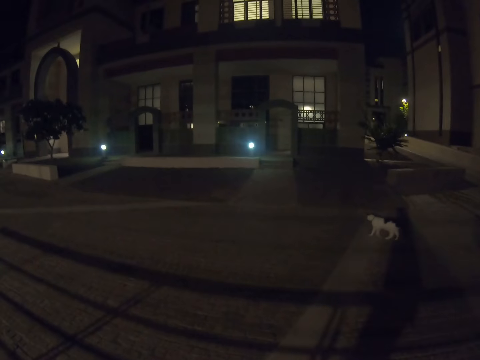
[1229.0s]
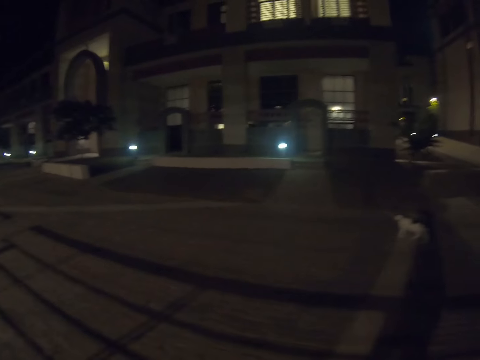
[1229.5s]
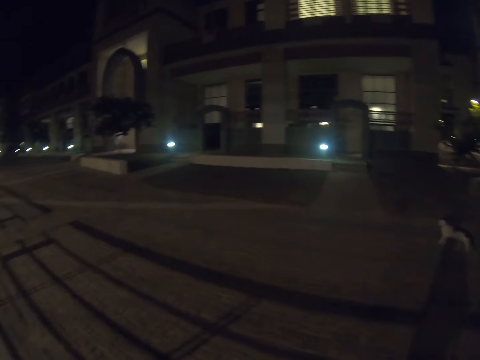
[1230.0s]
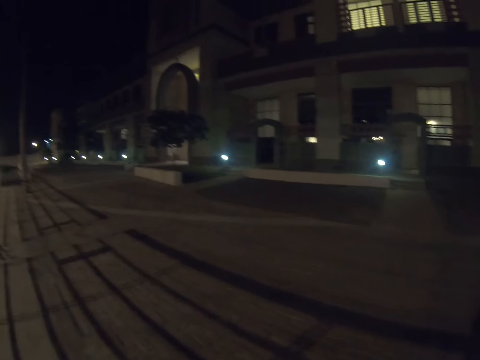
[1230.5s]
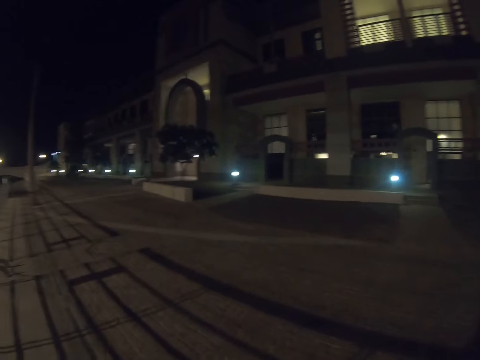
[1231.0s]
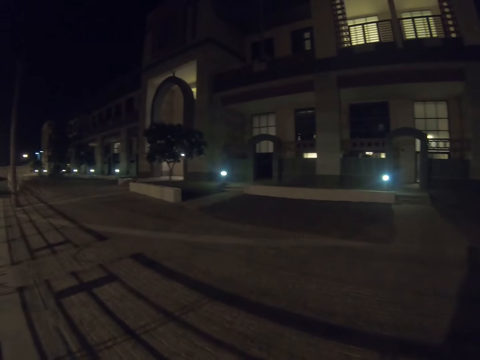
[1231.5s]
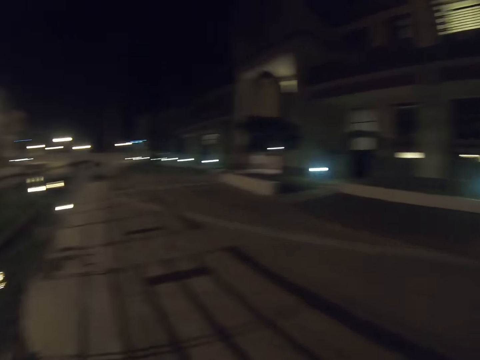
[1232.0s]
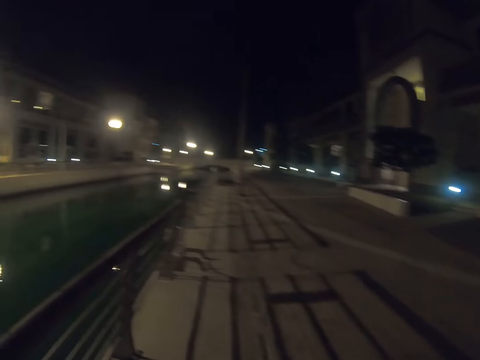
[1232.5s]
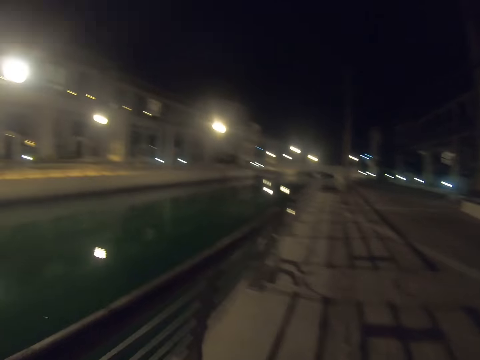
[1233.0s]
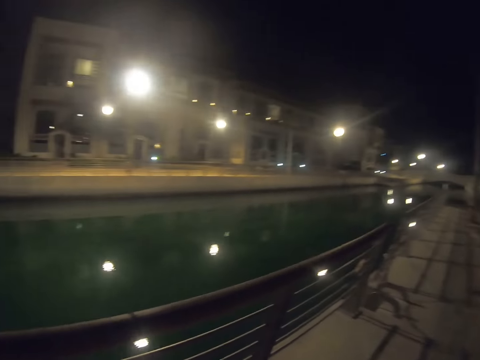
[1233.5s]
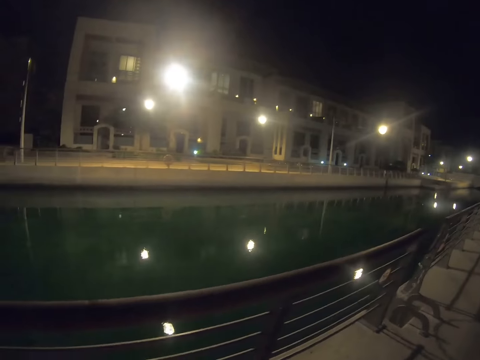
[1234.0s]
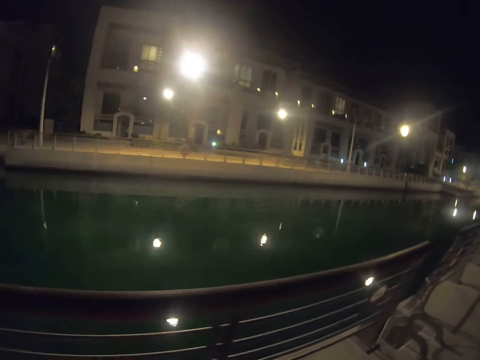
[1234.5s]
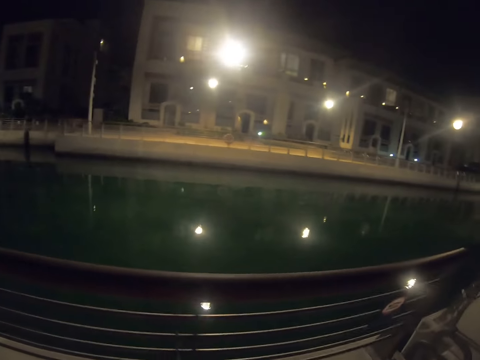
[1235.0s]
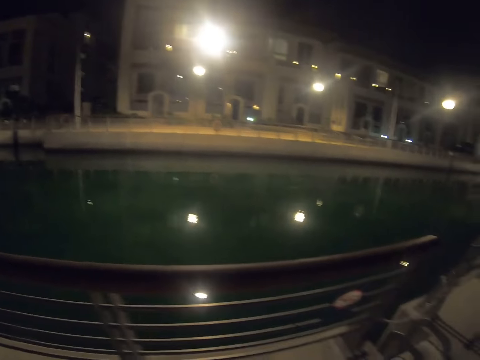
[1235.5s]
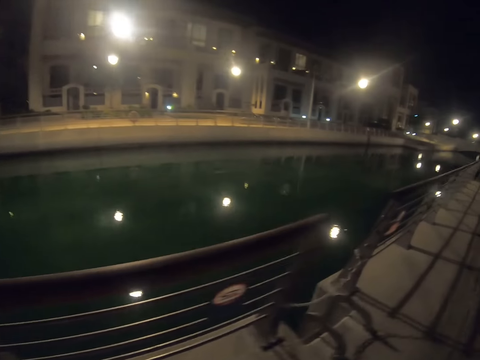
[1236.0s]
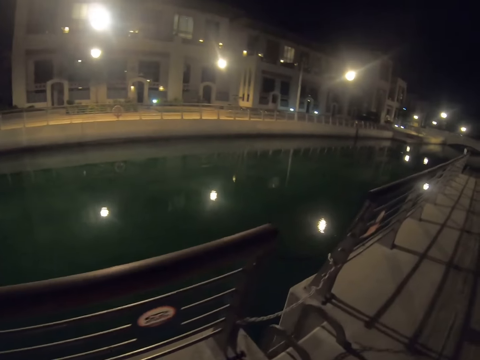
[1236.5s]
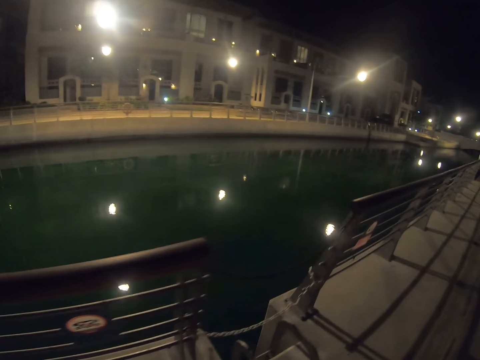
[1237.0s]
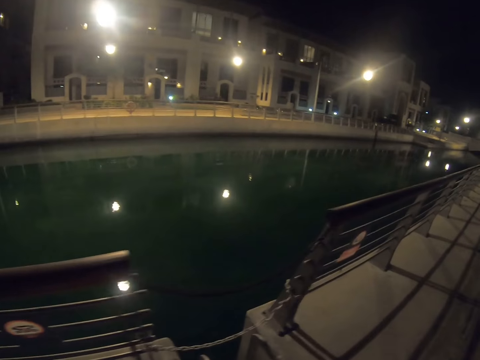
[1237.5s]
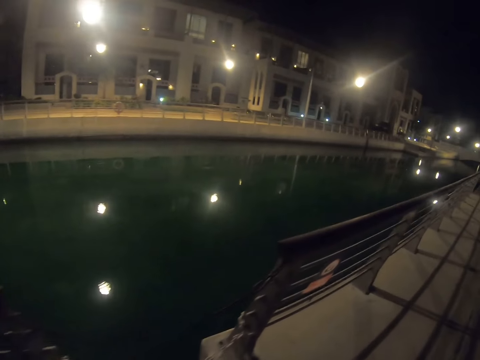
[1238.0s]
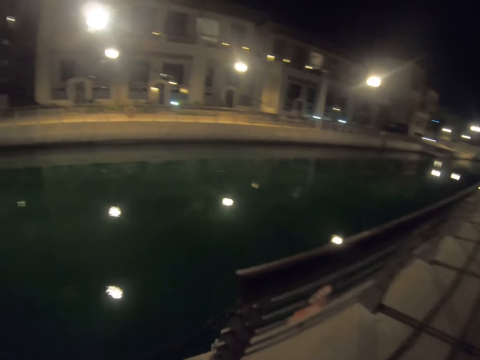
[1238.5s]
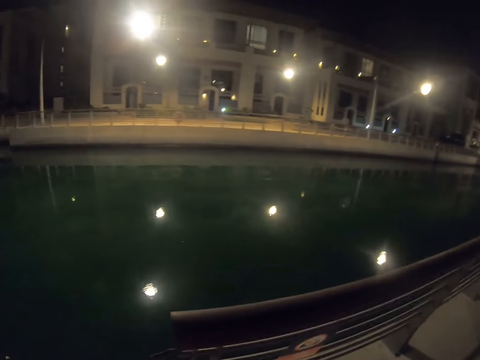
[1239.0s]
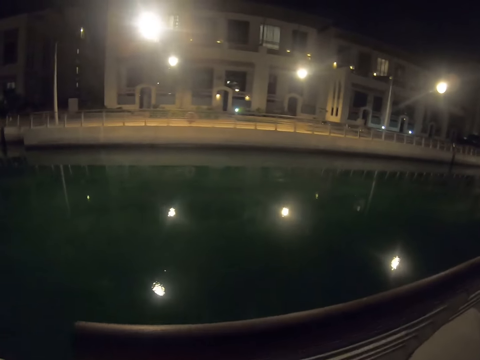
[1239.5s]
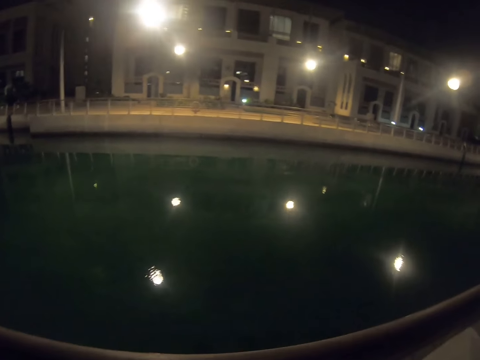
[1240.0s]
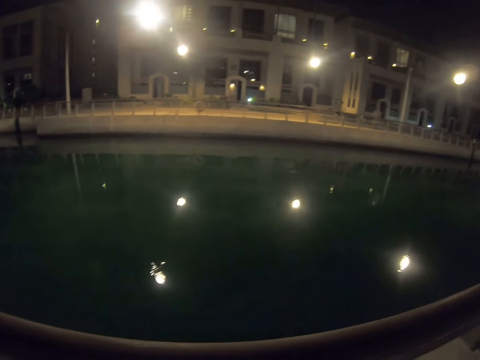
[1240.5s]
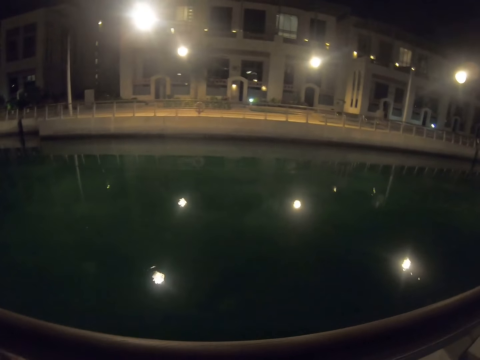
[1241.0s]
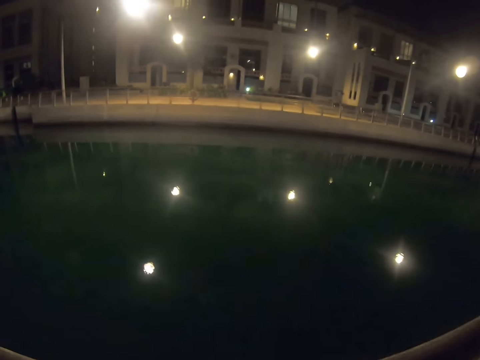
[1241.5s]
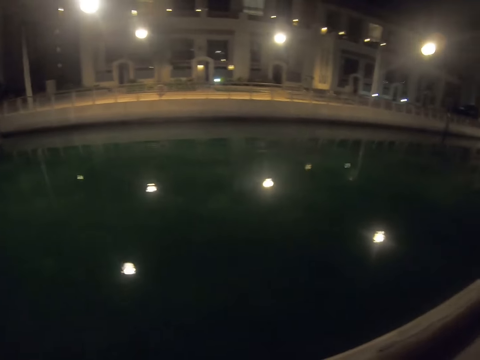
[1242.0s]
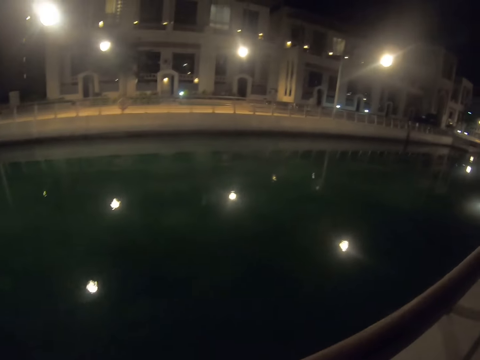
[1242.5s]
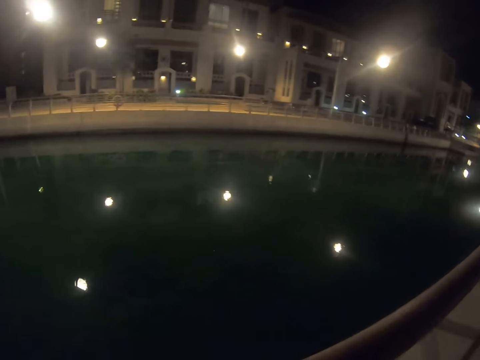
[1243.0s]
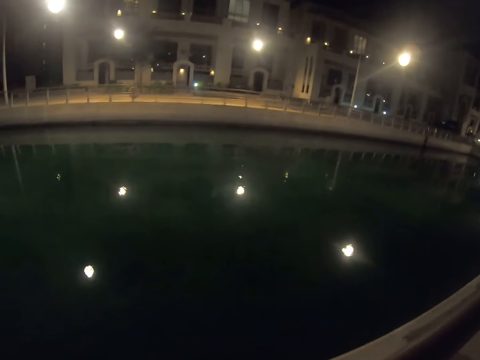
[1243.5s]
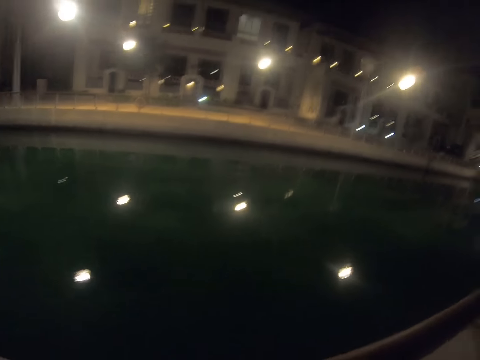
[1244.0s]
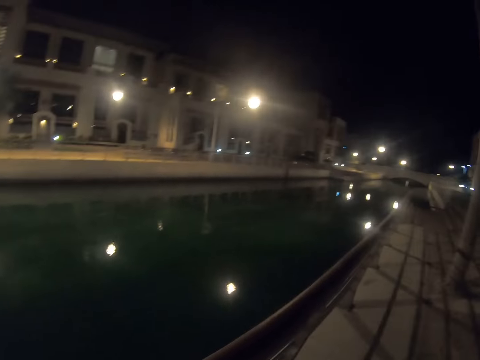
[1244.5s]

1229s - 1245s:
The camera wearer walks on the pathway. They gaze at the waterway. They walk on the pathway. They look in the water.

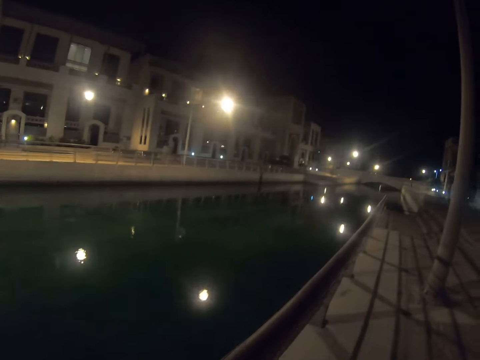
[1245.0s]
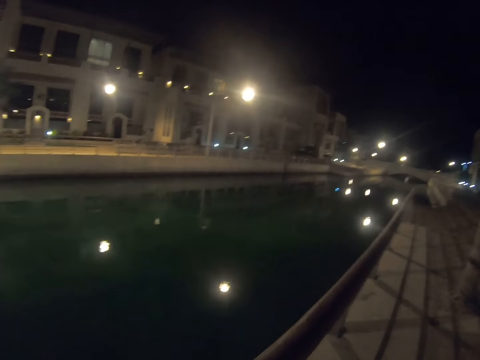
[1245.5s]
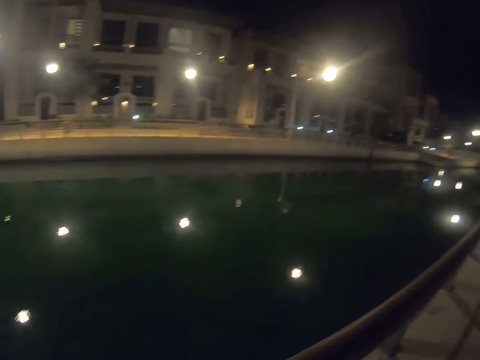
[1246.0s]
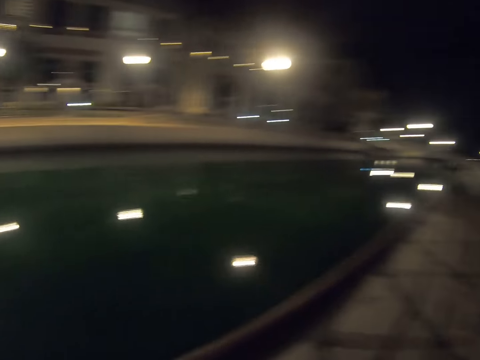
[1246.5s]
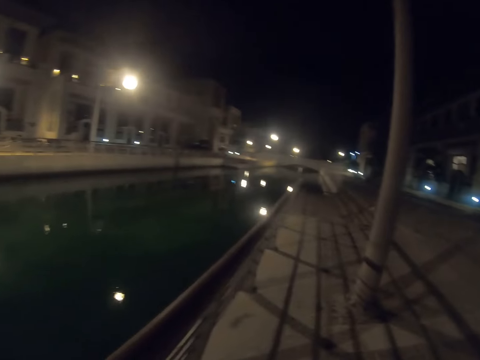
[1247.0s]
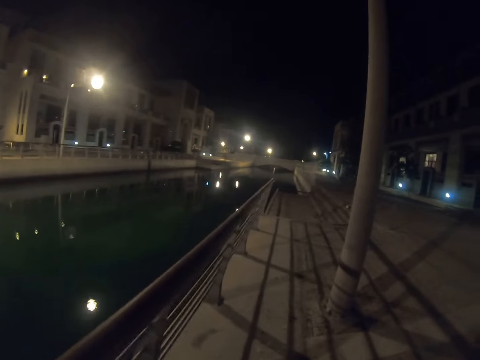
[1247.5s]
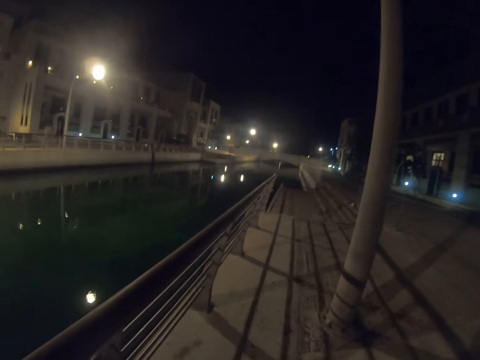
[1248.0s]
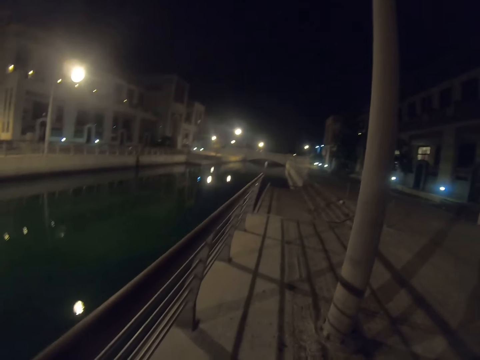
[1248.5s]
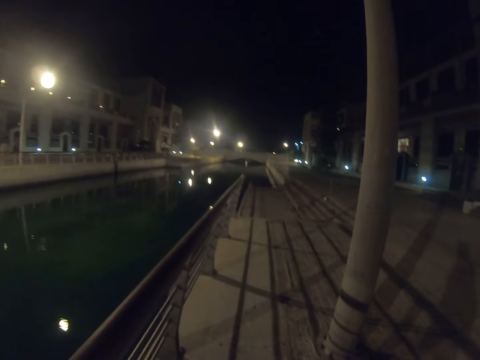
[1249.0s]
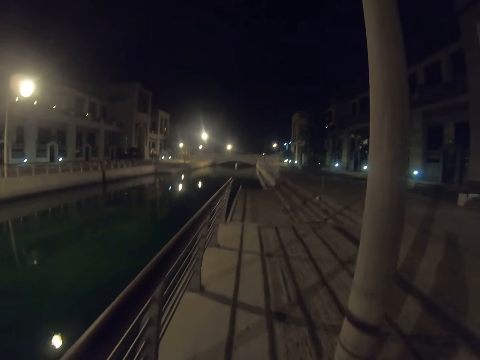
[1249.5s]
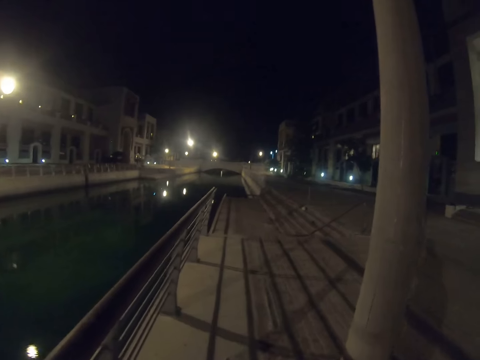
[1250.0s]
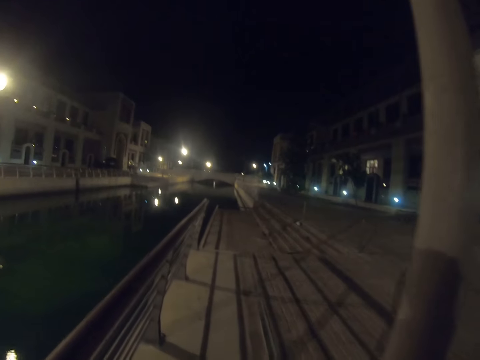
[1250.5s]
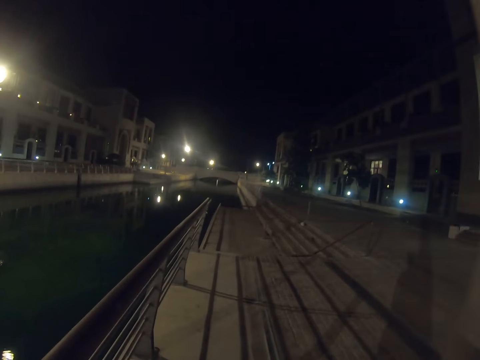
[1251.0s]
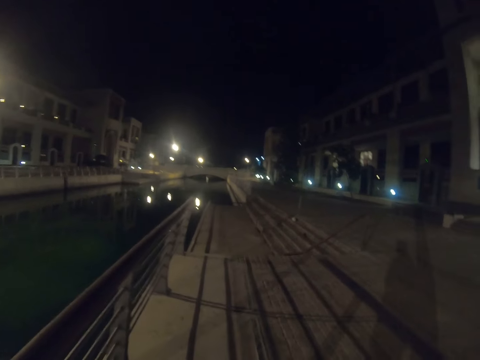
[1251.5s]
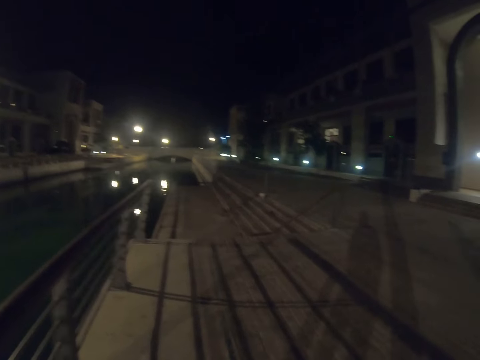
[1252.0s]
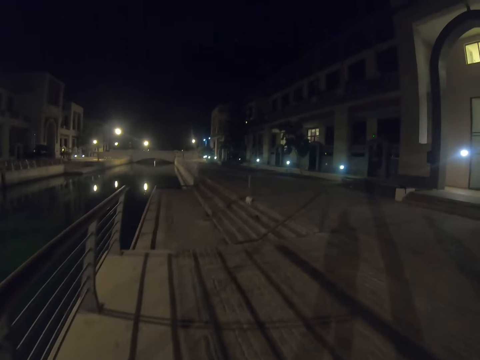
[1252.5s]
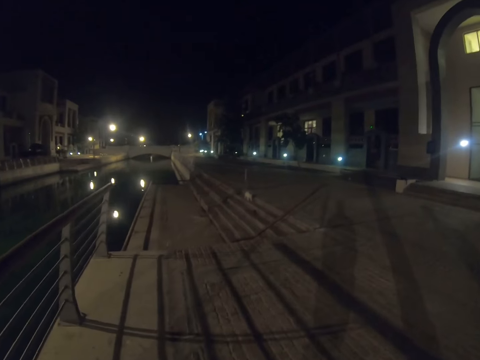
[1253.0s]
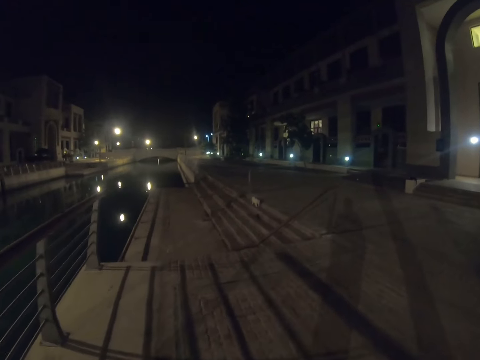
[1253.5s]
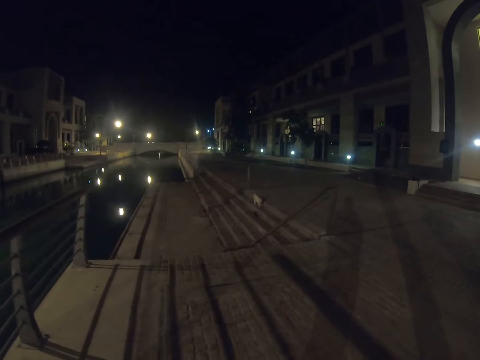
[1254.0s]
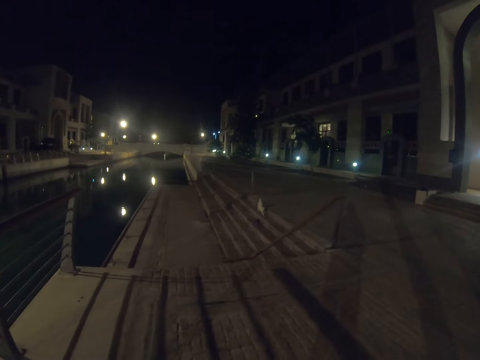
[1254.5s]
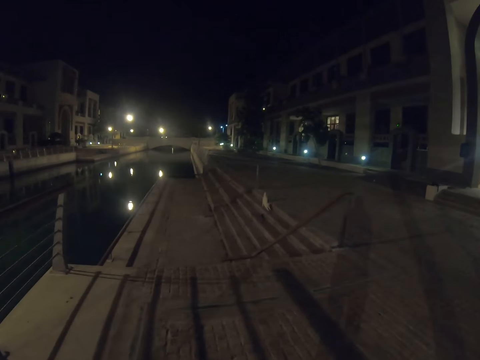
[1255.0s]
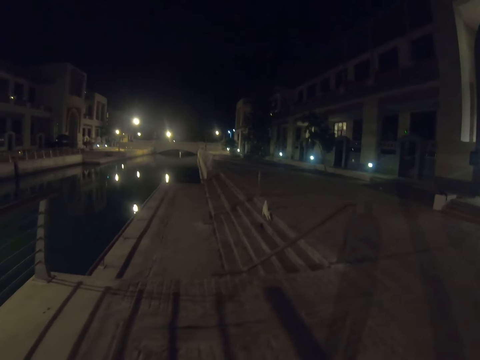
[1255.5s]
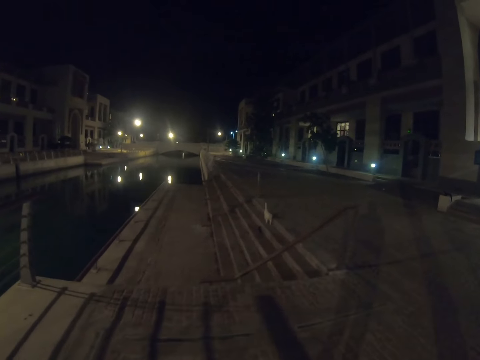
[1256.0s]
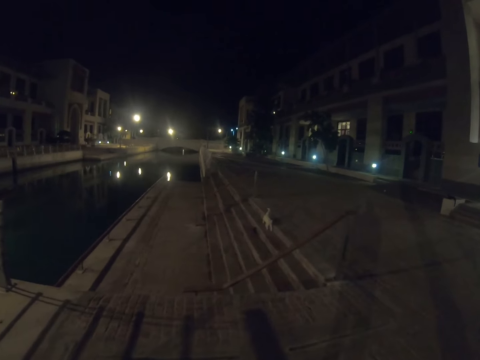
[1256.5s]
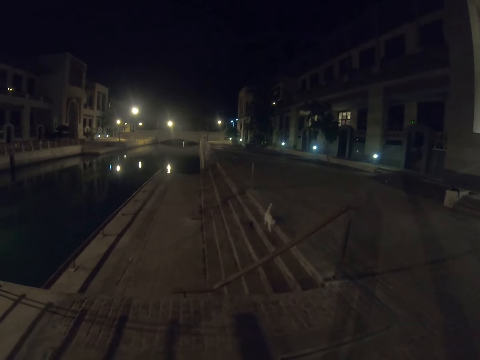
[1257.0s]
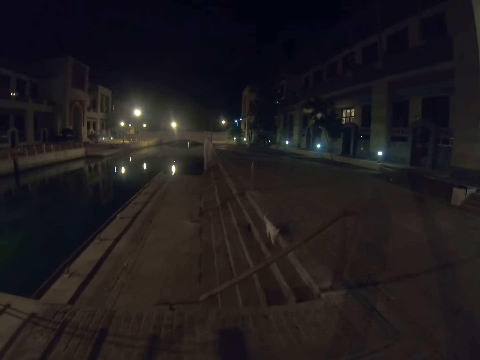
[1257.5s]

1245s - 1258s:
The camera wearer walks with a man on a pathway.
